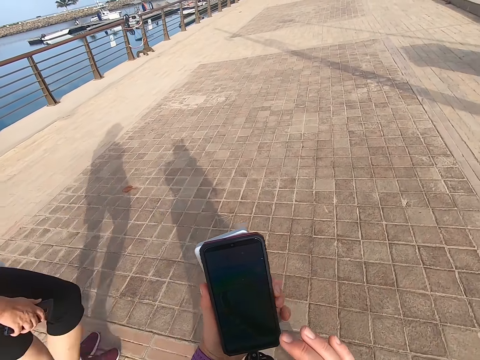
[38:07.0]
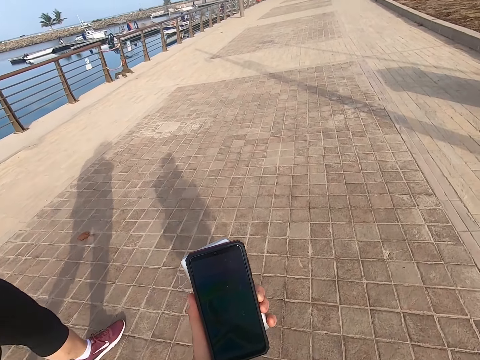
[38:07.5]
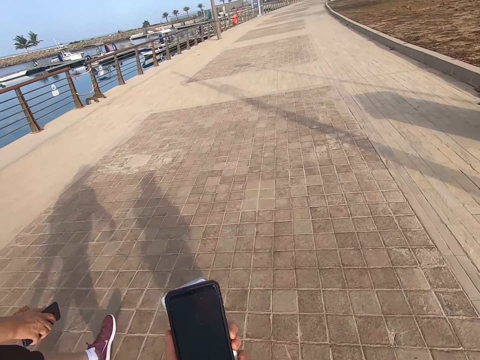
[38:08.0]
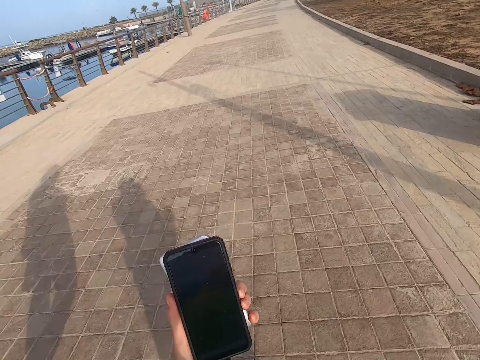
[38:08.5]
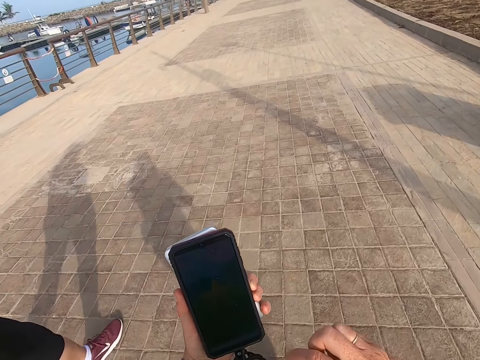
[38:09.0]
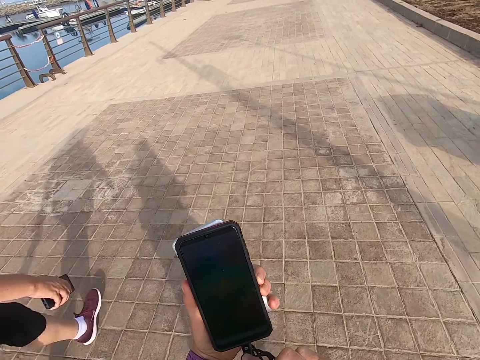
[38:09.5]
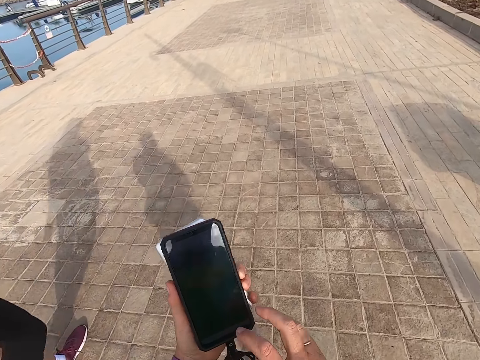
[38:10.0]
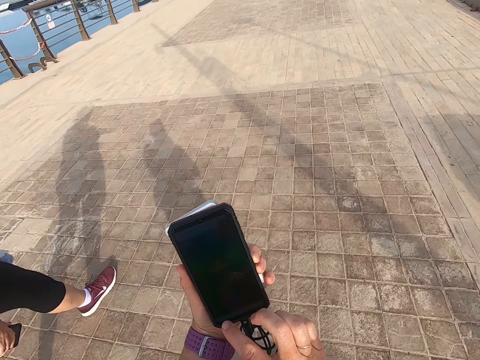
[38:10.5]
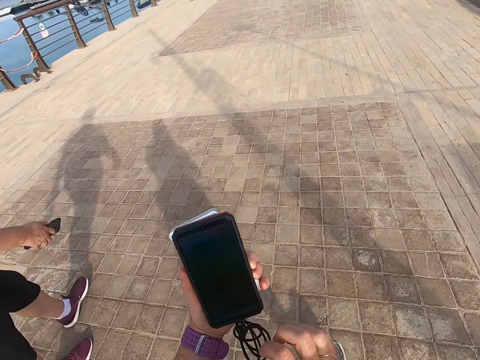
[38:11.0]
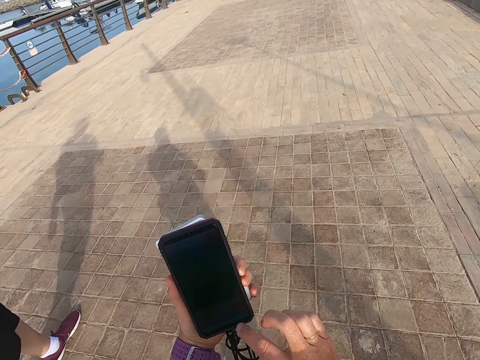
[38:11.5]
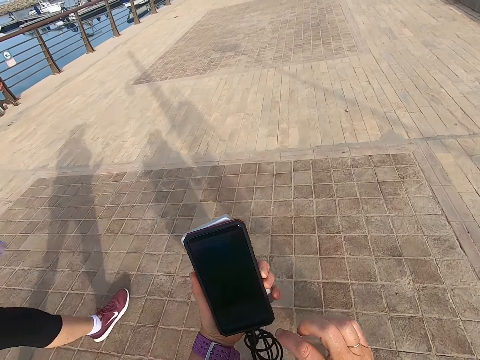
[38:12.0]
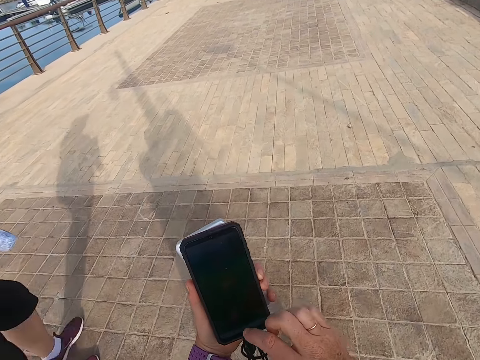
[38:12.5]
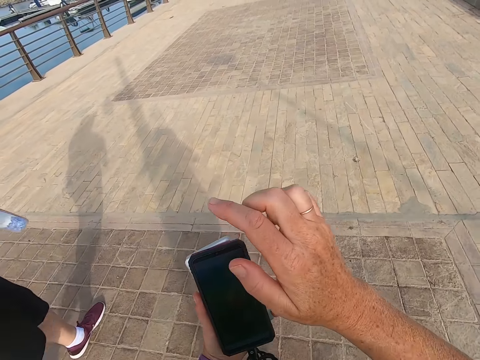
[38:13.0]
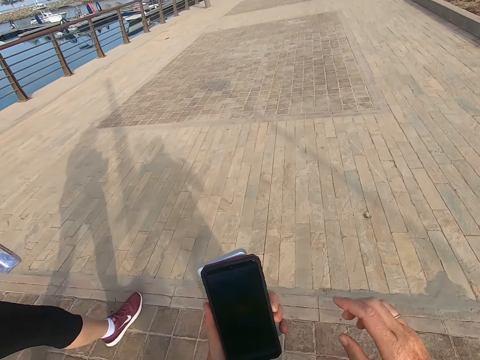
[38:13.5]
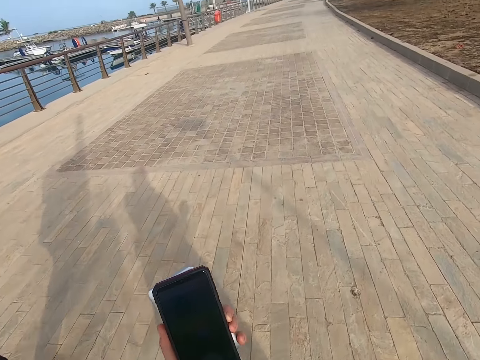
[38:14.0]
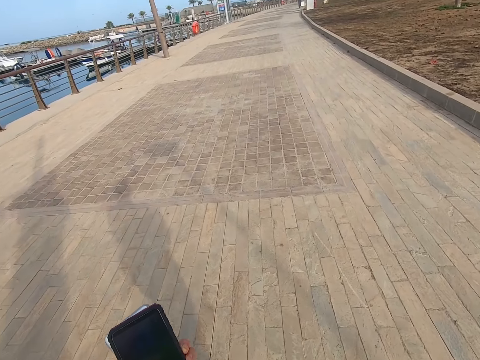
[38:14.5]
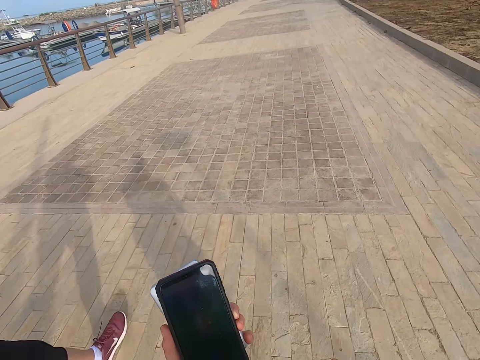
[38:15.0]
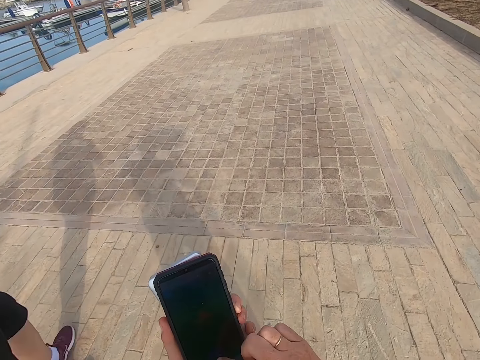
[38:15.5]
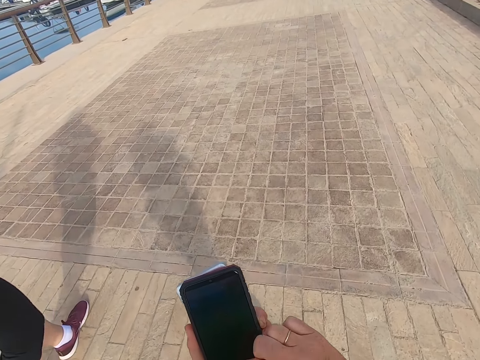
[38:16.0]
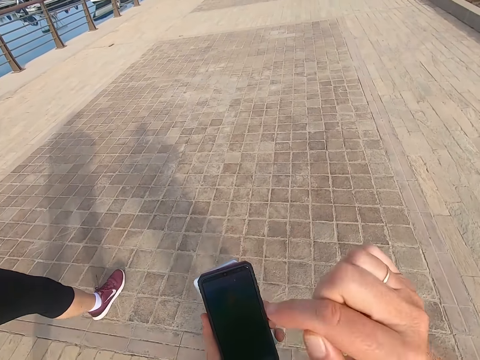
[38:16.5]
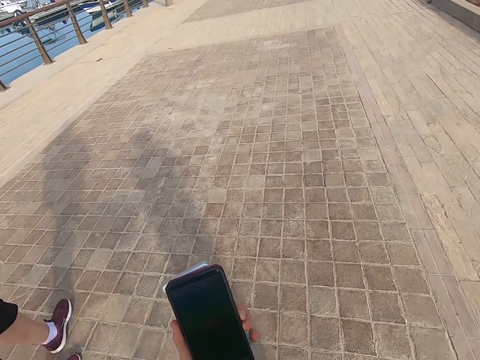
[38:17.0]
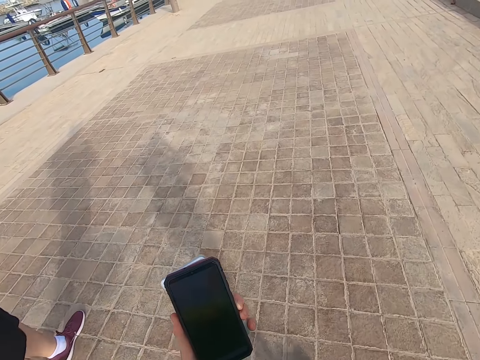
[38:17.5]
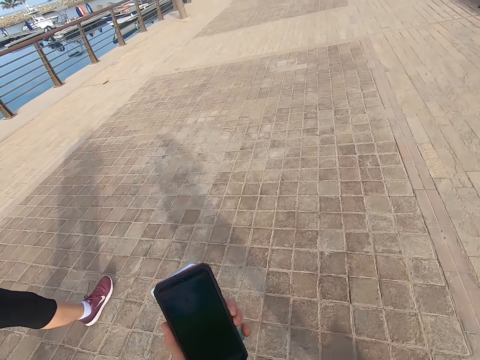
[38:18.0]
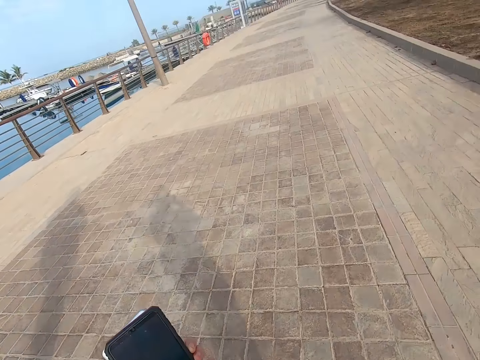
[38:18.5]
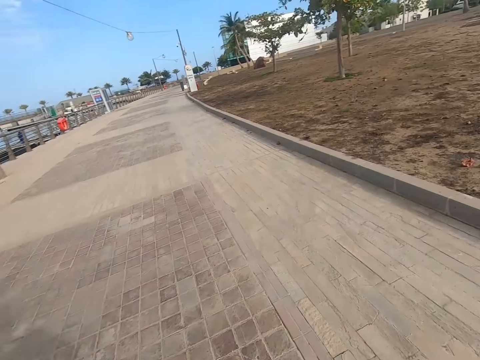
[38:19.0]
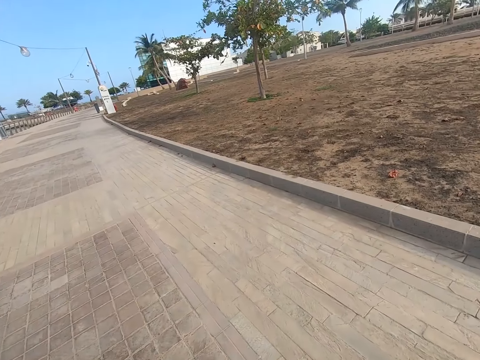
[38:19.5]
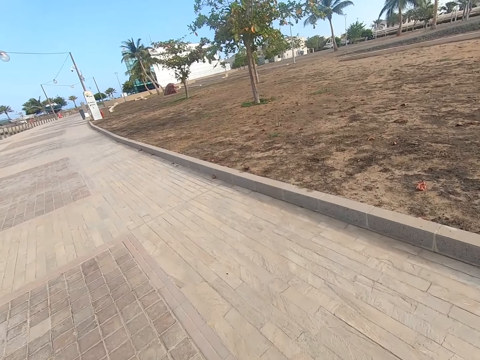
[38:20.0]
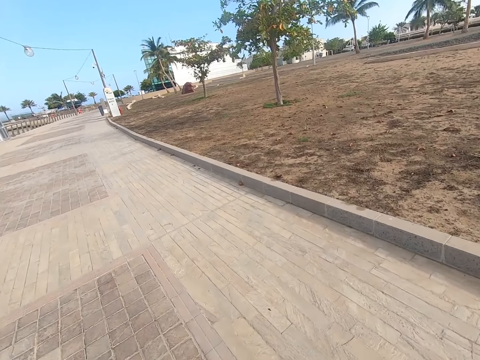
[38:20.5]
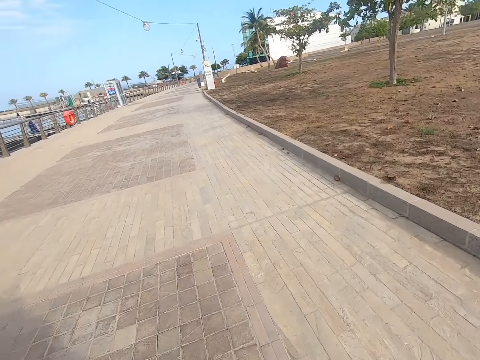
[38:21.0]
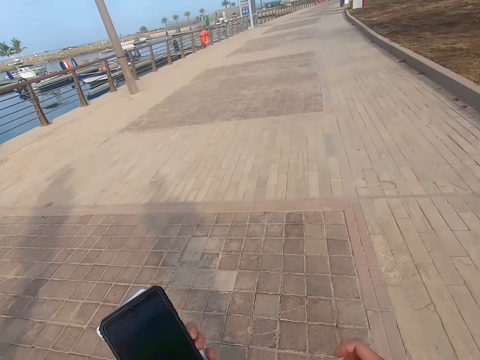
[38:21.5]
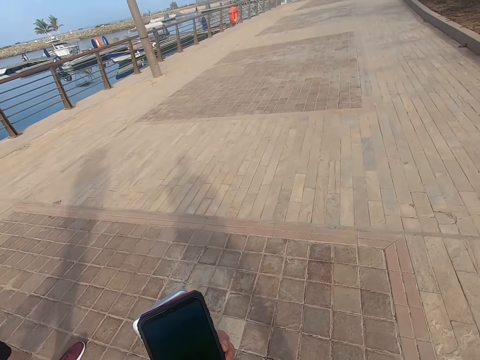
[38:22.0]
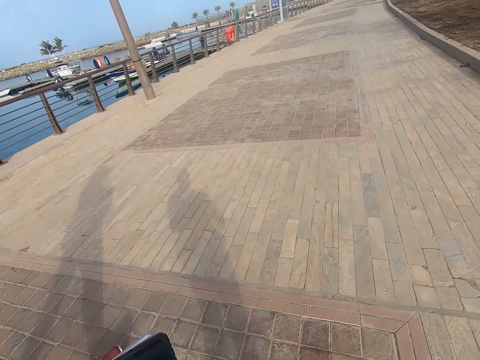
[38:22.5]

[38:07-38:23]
The camera wearer scrolls the phone. They hold the phone. A man walks on the road. The camera wearer scrolls the phone. They walk with the man on the road. They scroll the phone. They look around the road.

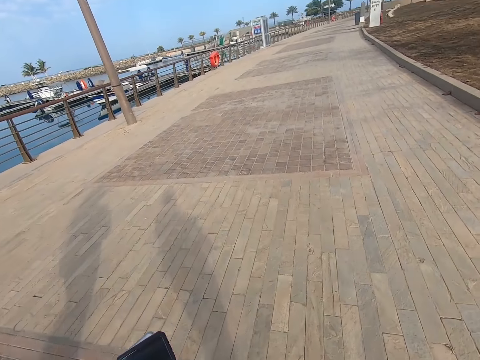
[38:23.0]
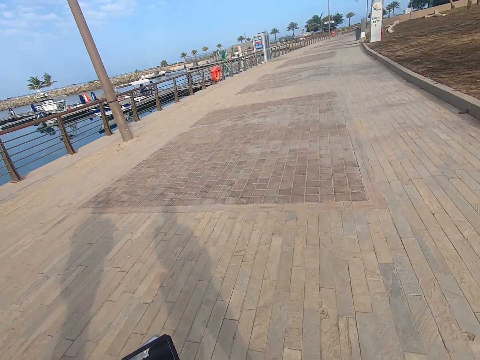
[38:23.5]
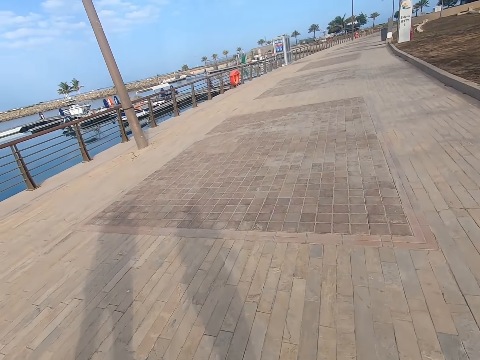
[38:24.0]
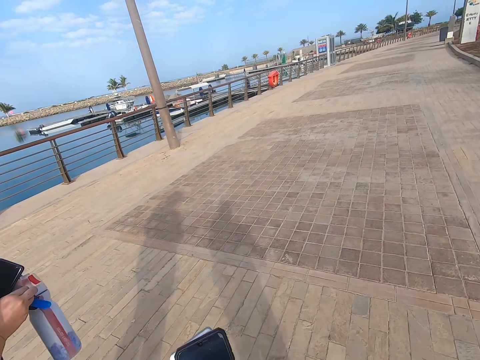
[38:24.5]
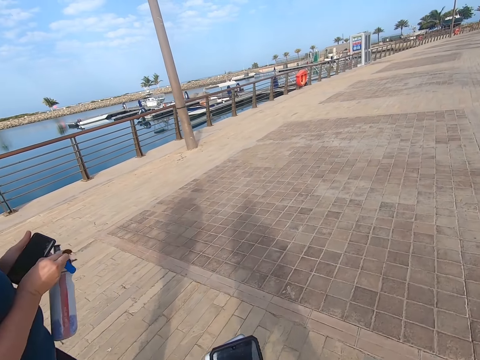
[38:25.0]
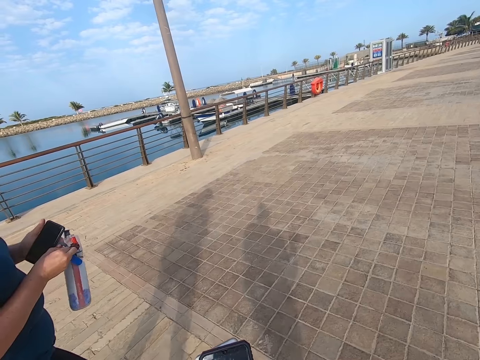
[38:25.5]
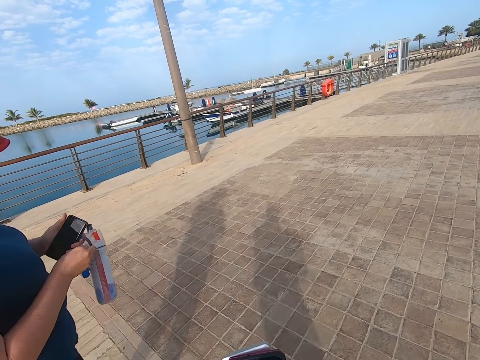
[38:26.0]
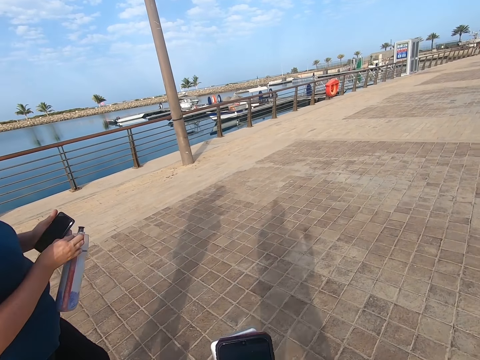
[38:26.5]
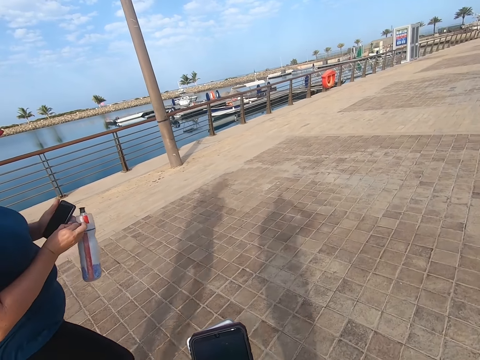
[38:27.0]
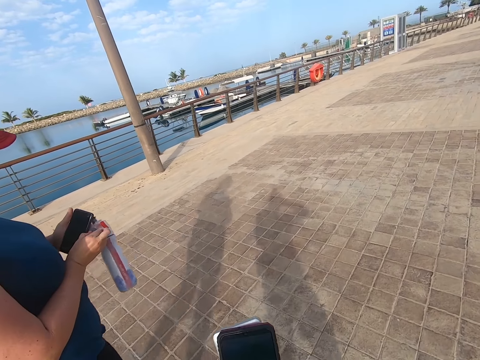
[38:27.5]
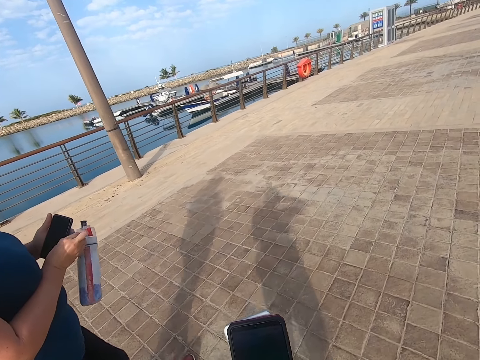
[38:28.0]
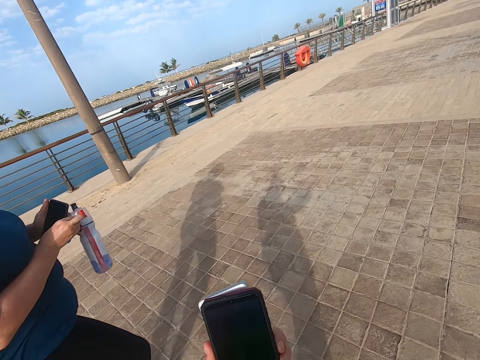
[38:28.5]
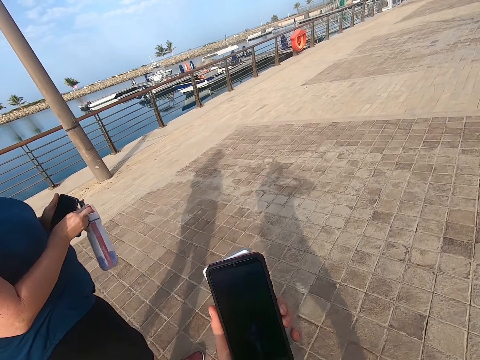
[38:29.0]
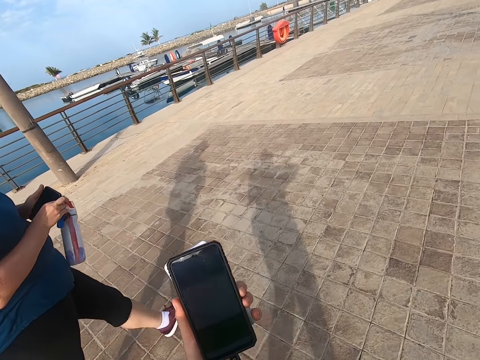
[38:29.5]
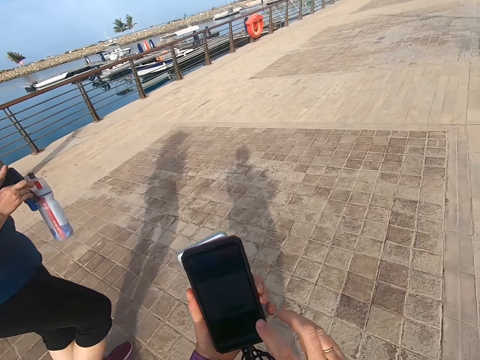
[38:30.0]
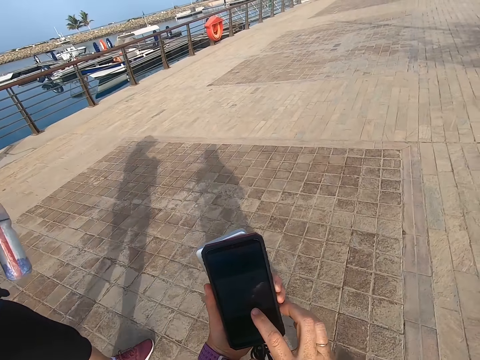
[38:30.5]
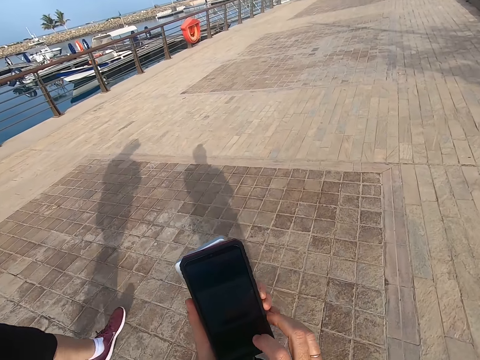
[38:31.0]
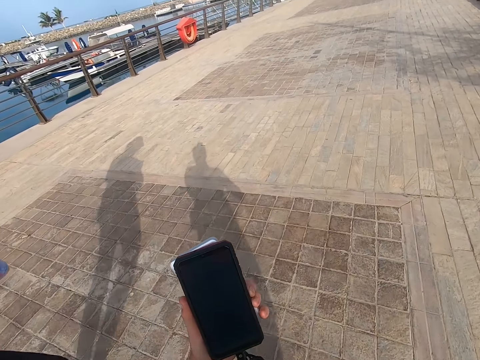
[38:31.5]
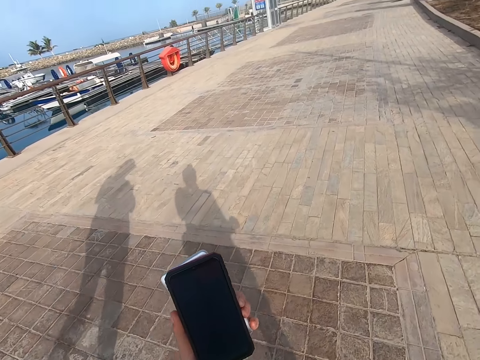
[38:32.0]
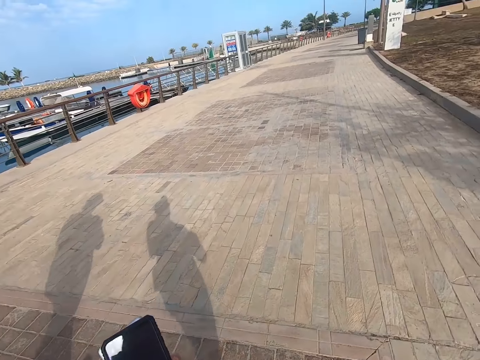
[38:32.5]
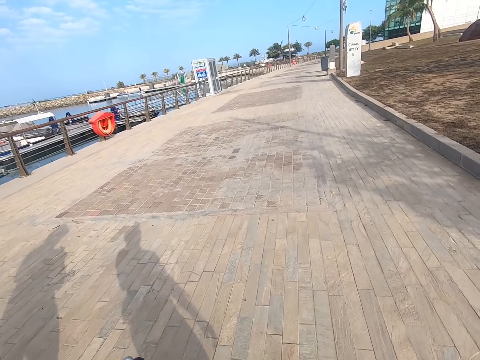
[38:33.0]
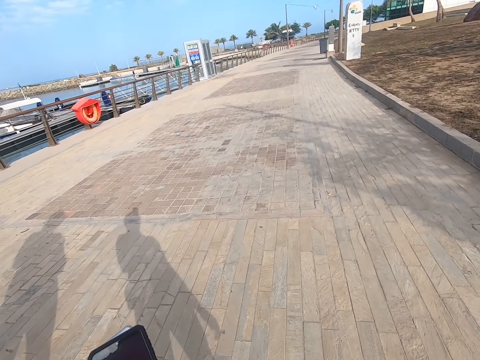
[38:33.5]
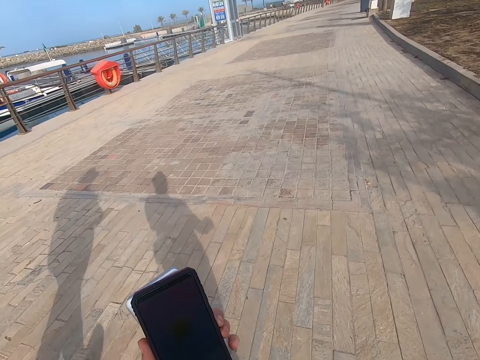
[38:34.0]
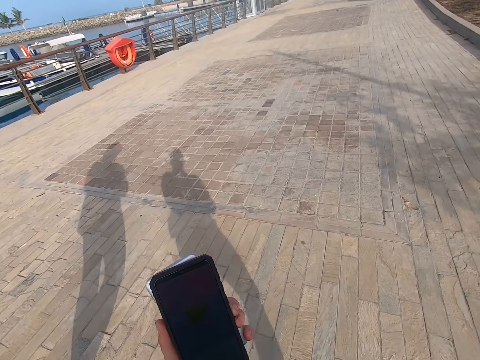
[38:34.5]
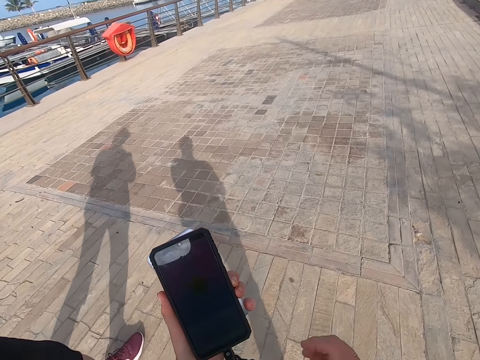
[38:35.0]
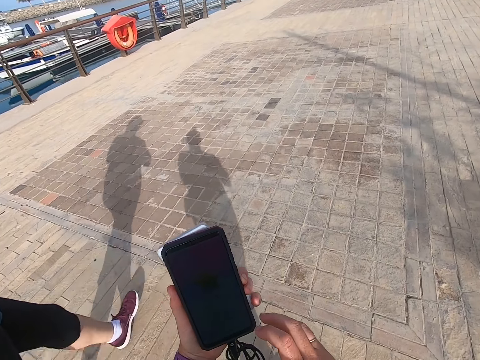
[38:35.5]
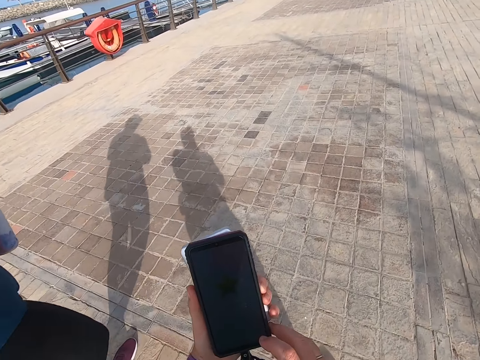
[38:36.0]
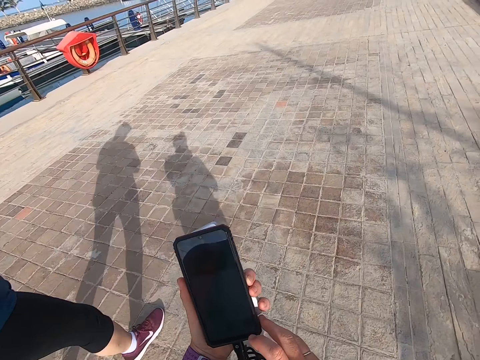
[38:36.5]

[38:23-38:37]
A man looks at the phone. The camera wearer looks on the phone. The man walks on the road. The camera wearer looks on the phone and scrolls the phone. They touch the phone. They walk with the man on the road. They scroll the phone.
